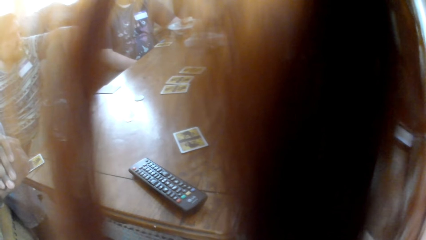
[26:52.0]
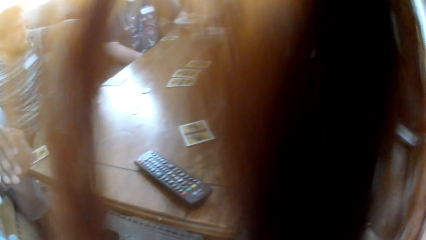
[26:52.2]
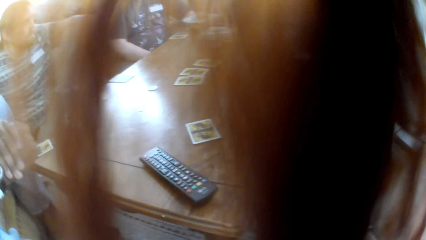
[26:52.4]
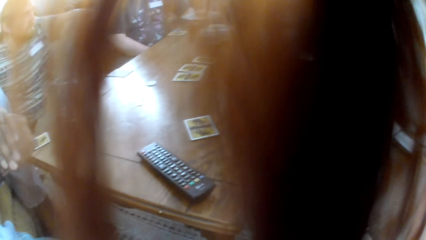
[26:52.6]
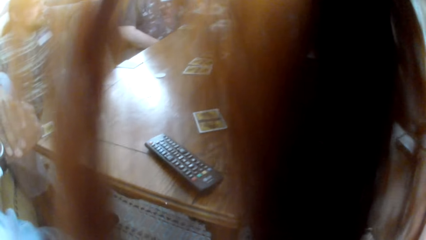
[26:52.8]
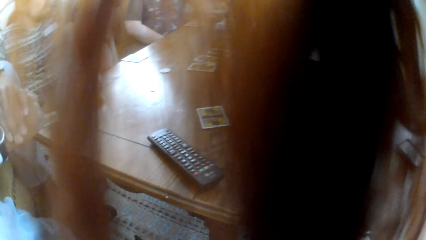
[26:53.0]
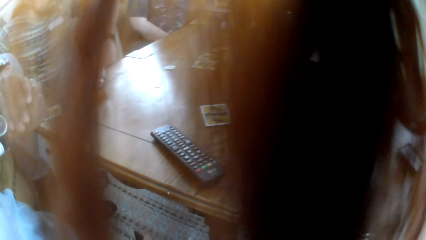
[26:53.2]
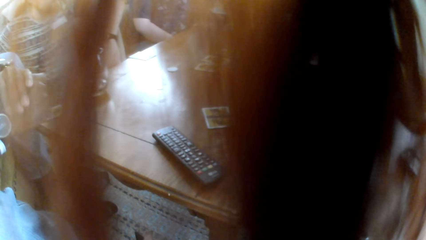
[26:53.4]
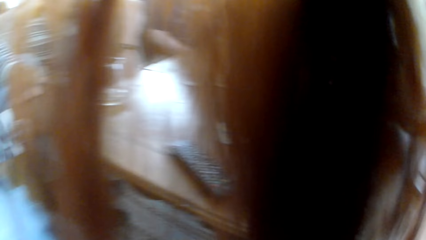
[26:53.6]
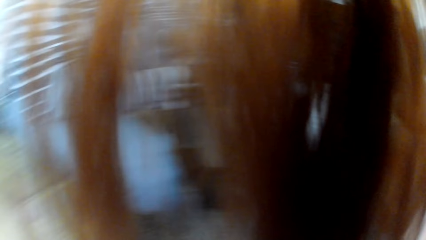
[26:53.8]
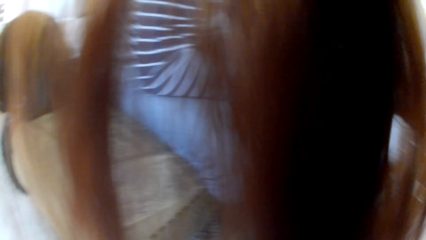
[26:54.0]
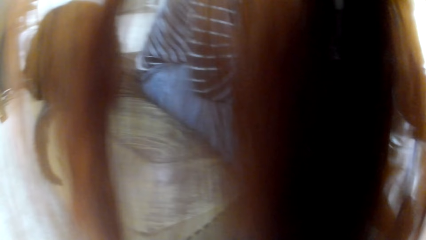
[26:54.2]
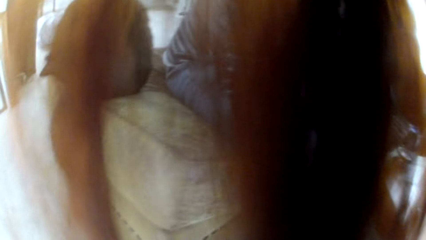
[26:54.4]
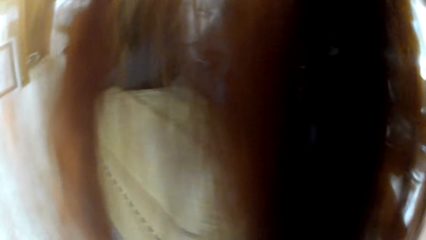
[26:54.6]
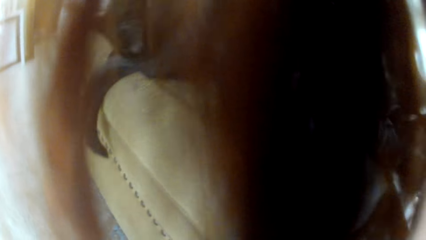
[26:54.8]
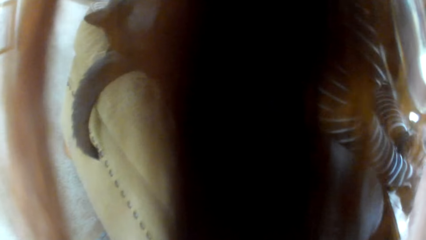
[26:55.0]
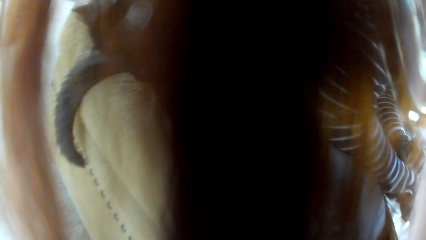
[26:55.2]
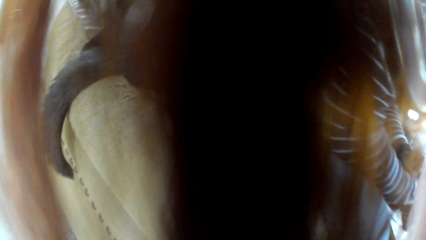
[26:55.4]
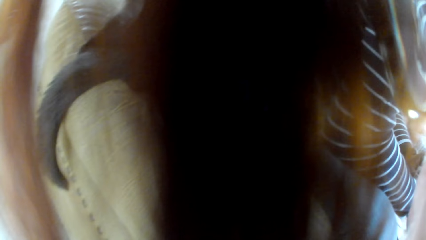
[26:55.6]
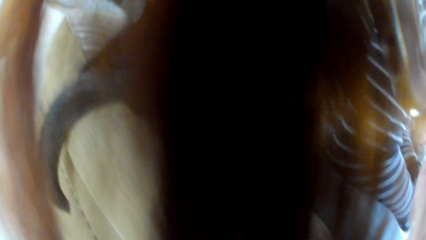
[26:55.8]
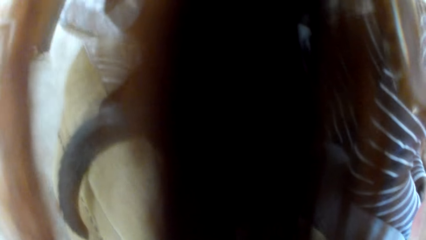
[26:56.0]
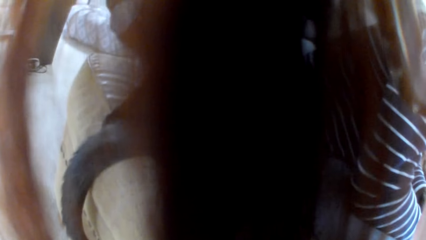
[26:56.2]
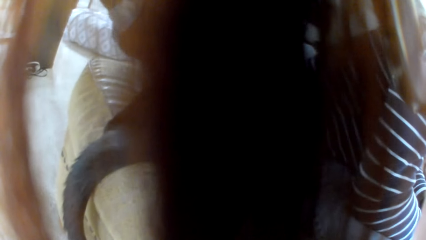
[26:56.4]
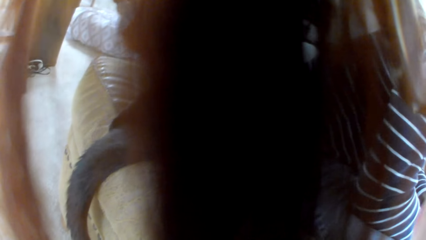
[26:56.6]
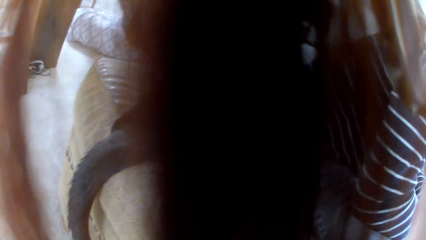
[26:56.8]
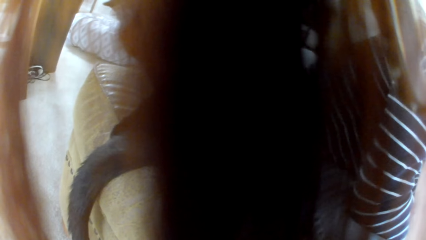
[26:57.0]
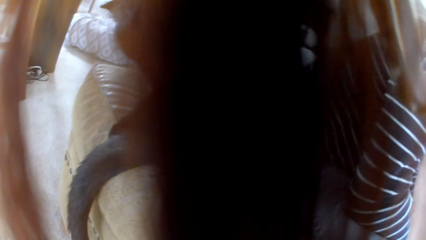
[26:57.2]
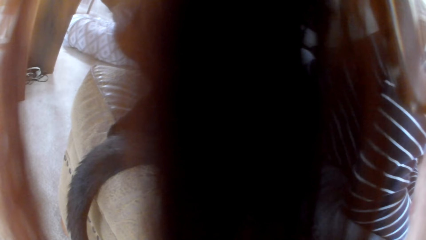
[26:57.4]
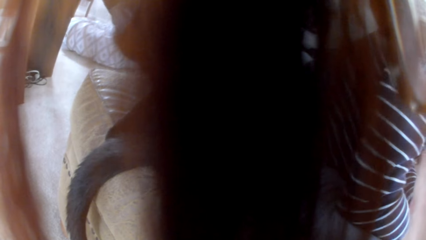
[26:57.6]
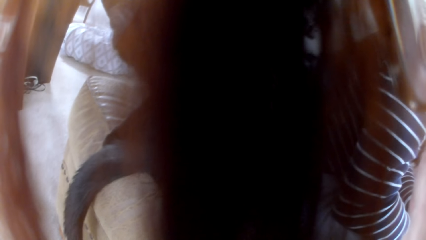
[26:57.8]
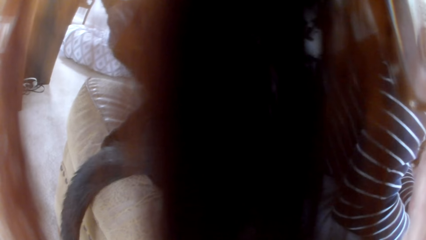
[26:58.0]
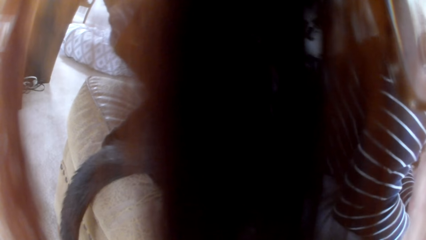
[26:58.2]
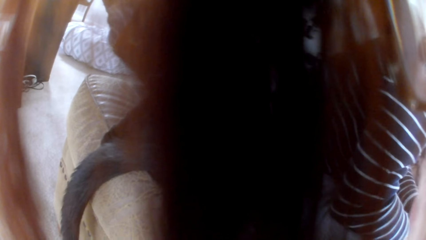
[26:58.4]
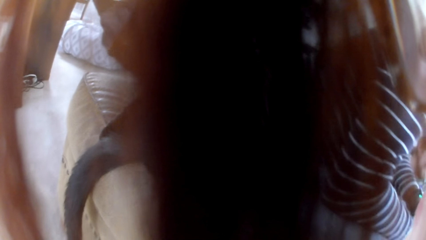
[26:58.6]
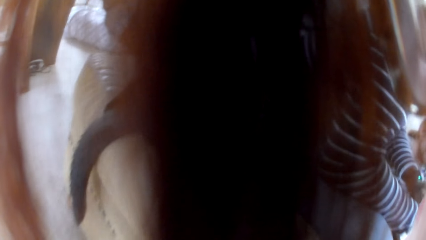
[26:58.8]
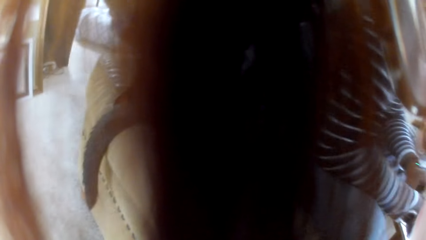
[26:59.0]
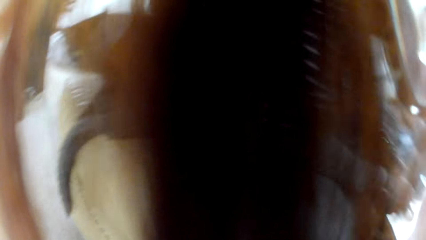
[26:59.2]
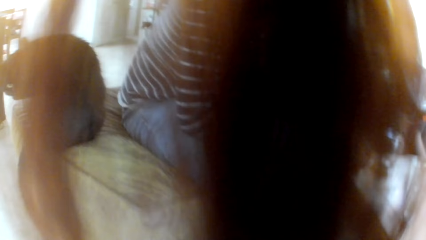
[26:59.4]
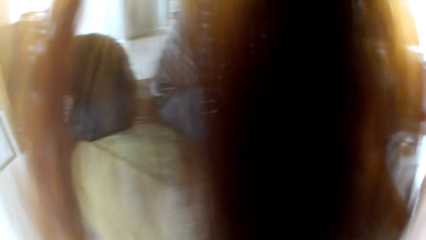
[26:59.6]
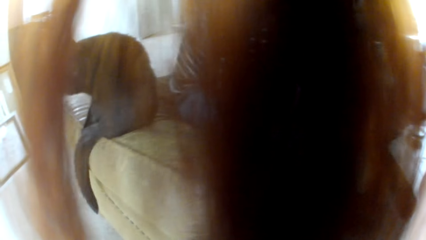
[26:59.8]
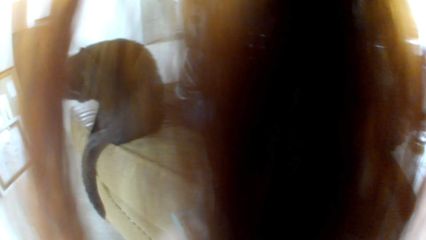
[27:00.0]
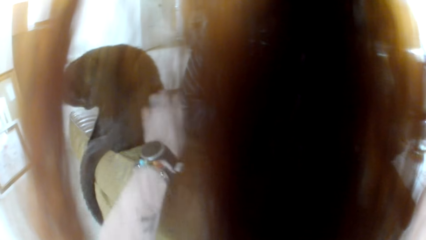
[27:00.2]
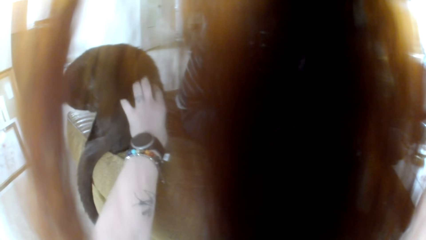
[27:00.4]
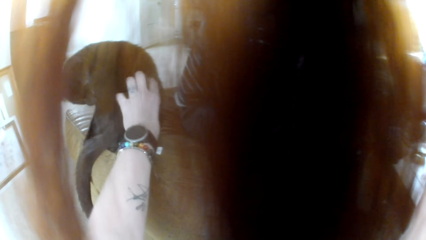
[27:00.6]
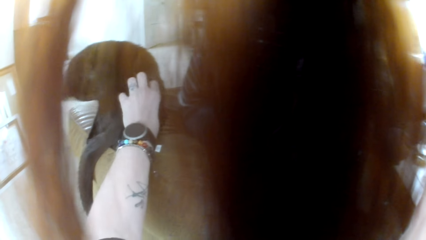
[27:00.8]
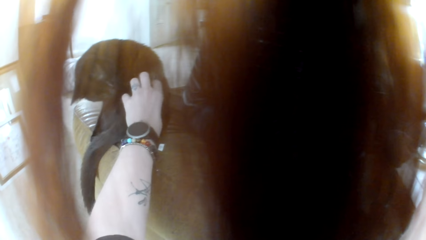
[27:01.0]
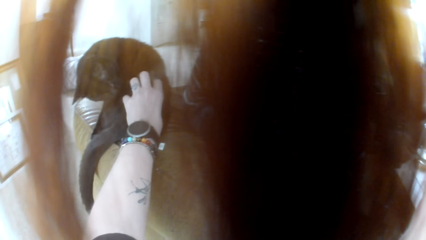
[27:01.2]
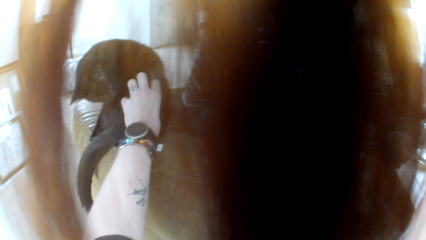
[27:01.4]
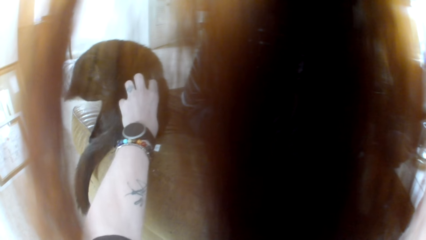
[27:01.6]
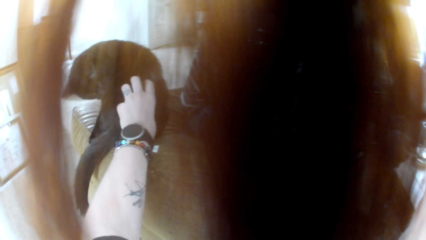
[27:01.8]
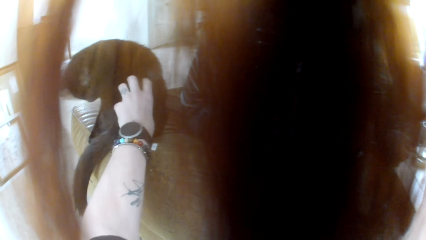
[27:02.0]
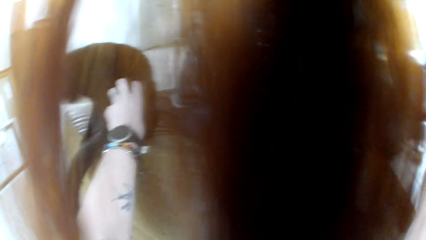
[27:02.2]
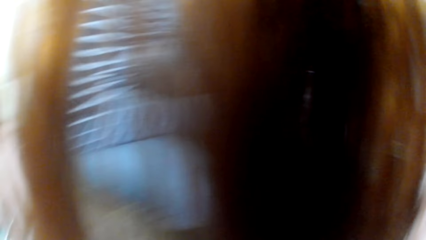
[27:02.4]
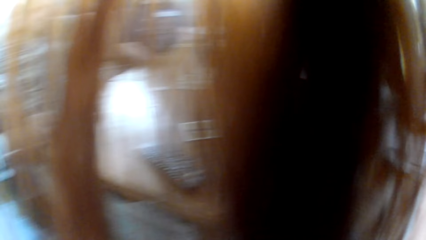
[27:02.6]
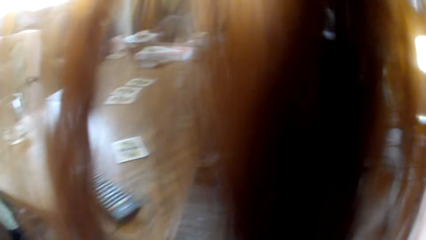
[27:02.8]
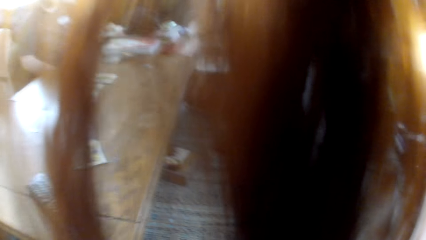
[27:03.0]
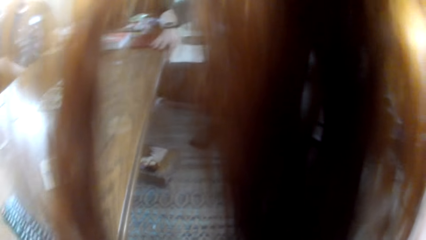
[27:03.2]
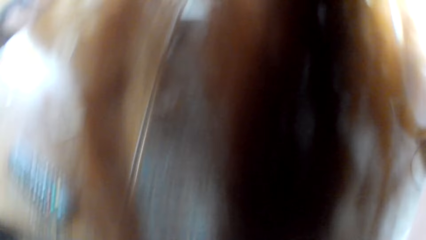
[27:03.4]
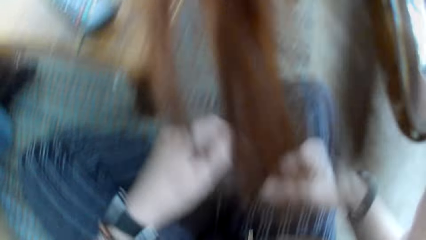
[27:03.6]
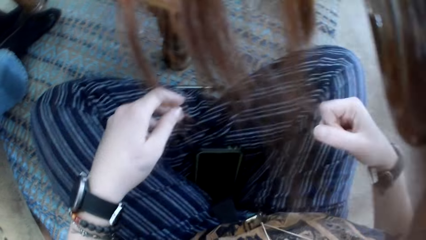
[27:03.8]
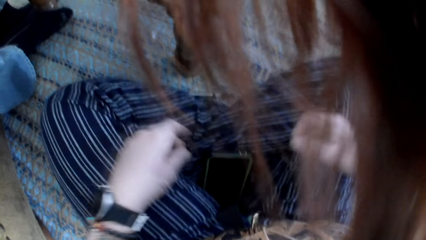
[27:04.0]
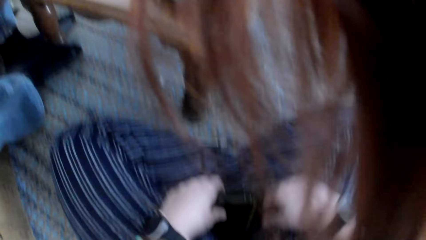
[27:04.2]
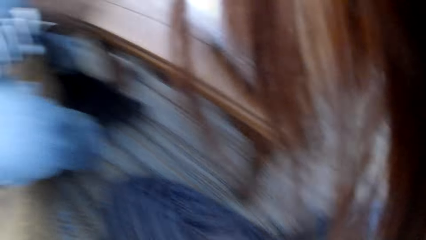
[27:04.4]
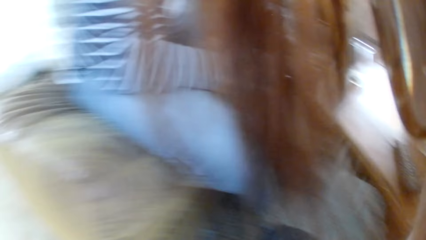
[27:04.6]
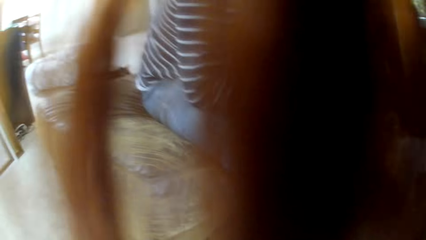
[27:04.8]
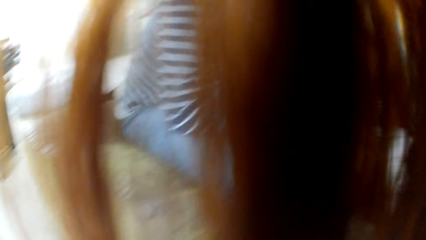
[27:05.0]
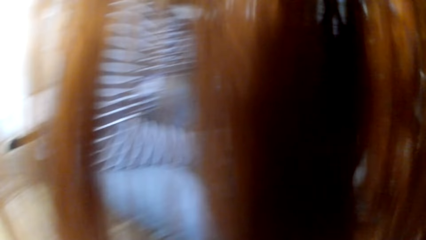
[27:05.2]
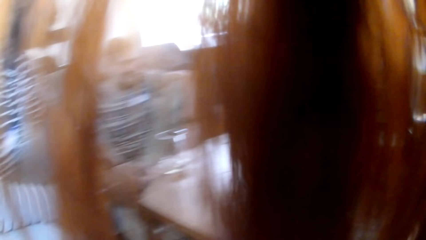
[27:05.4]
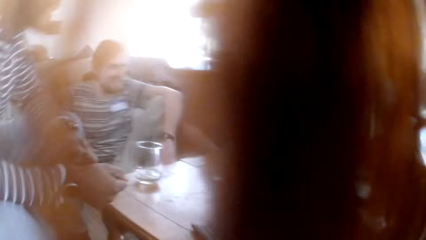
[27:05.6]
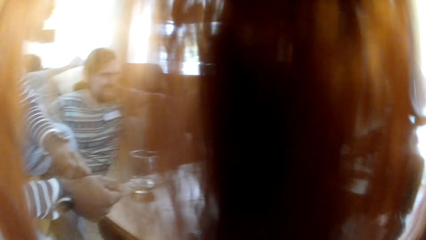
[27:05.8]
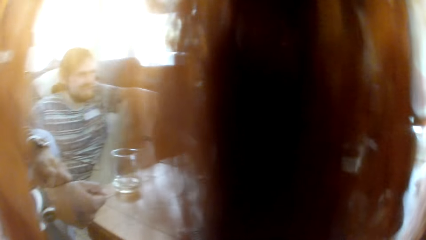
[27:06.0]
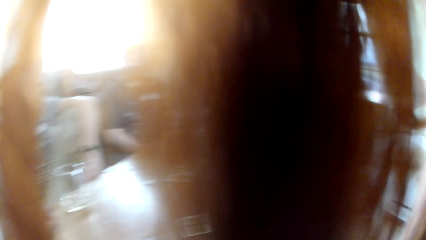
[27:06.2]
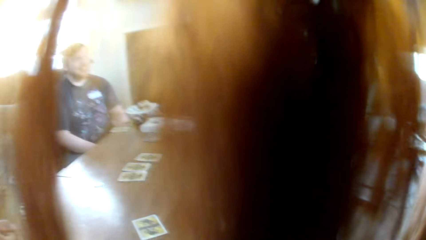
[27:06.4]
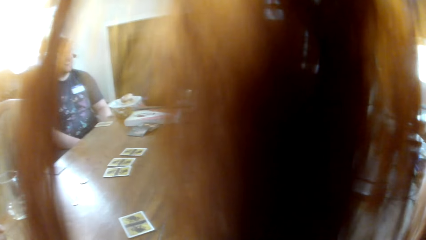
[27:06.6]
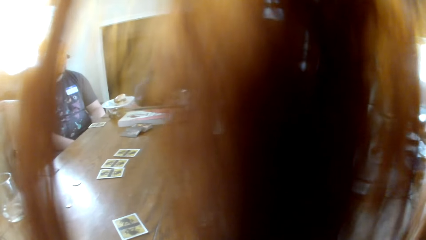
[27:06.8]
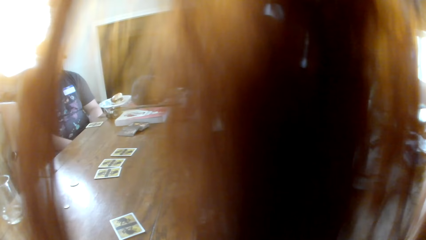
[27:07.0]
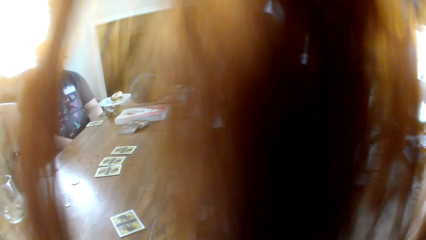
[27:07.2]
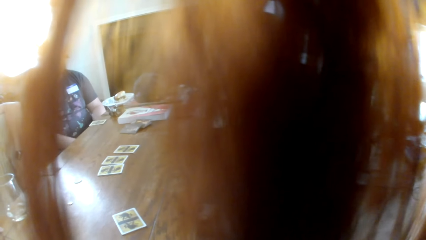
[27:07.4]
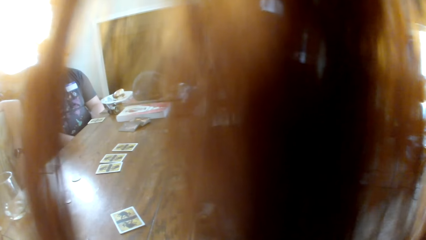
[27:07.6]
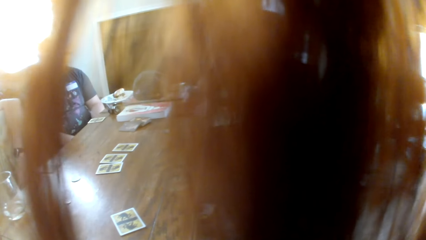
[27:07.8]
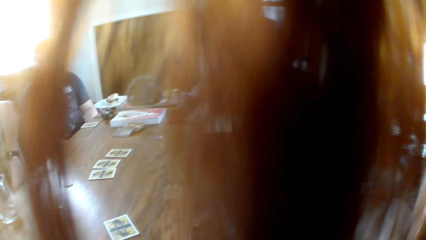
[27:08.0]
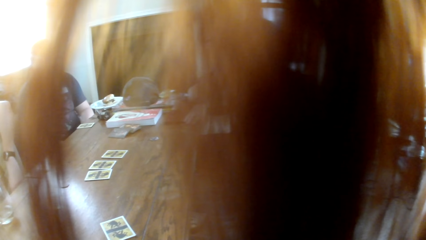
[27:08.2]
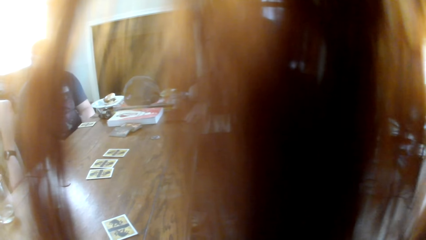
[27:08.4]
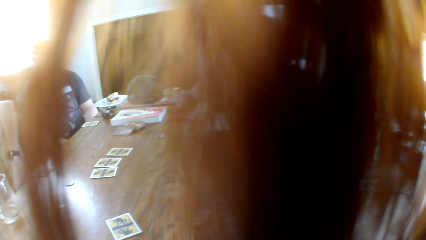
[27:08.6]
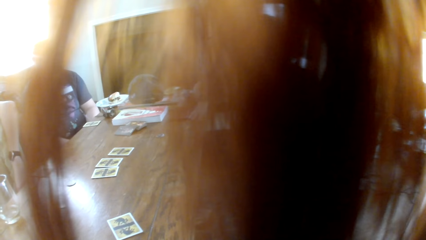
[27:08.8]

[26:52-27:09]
The camera wearer looks at a cat. A woman talks to the colleagues. The camera wearer touches the cat. She cuddles the cat with her left hand. She turns her head, looks at her lap and looks at the colleagues. The woman talks to the colleagues. The camera wearer looks at the table.
